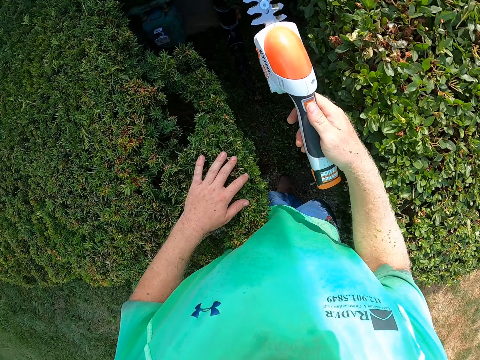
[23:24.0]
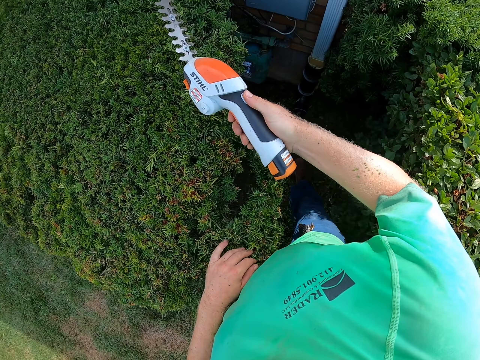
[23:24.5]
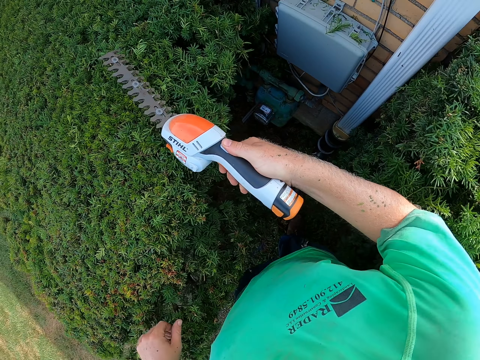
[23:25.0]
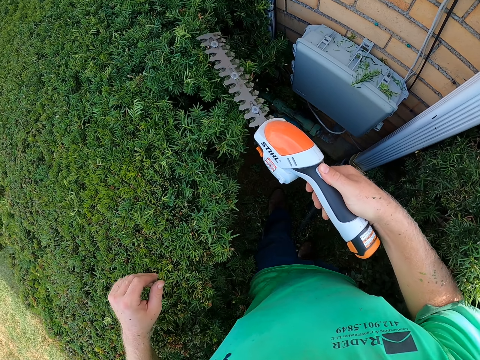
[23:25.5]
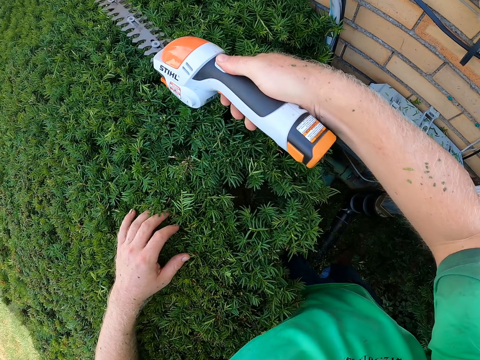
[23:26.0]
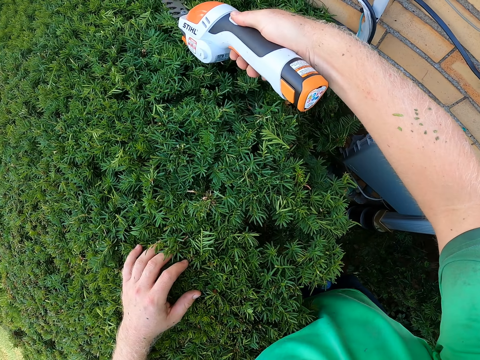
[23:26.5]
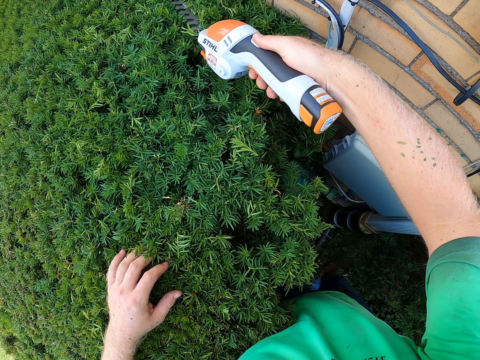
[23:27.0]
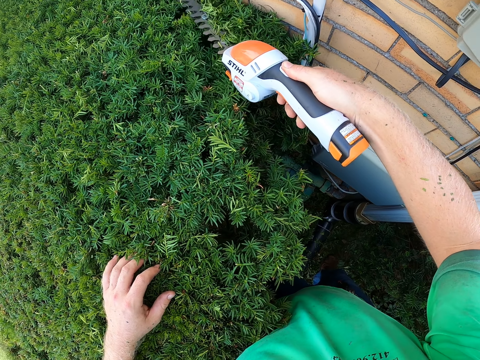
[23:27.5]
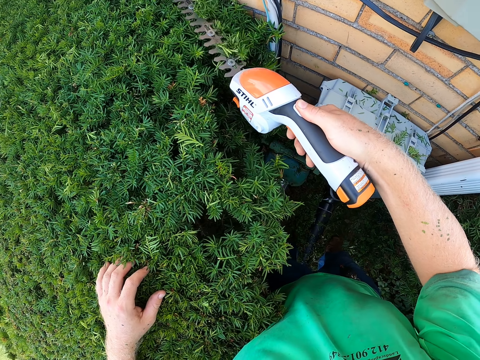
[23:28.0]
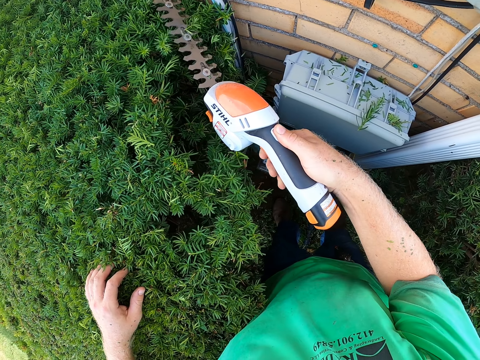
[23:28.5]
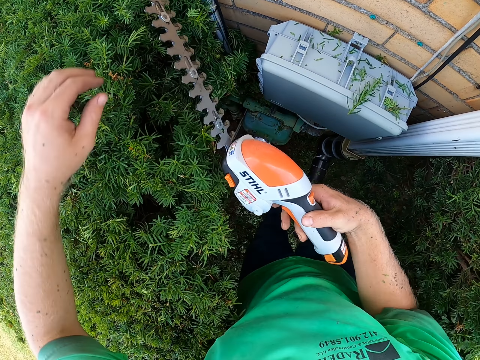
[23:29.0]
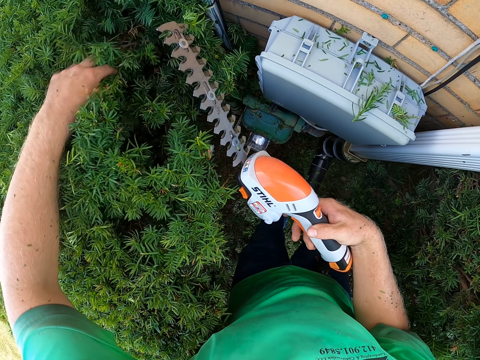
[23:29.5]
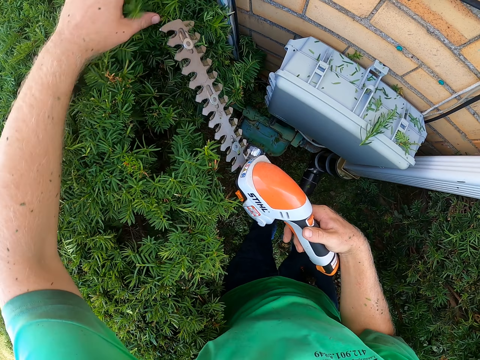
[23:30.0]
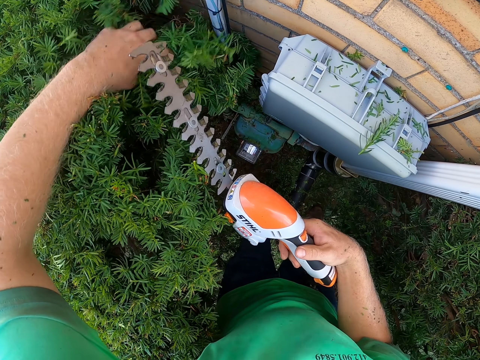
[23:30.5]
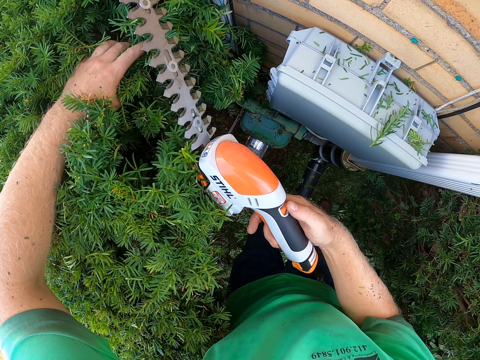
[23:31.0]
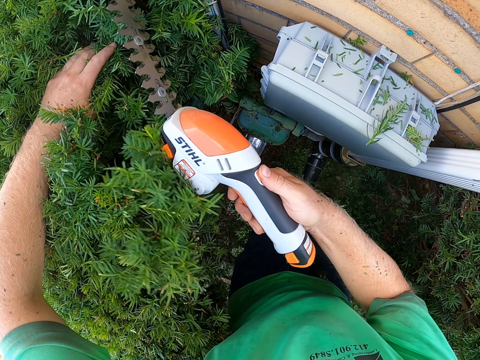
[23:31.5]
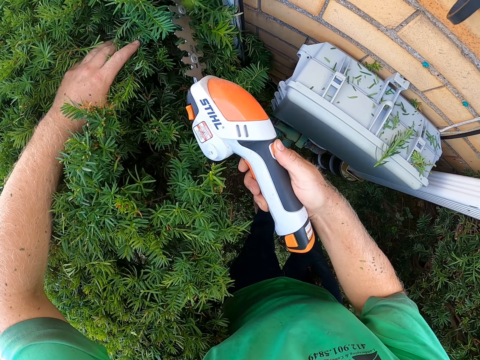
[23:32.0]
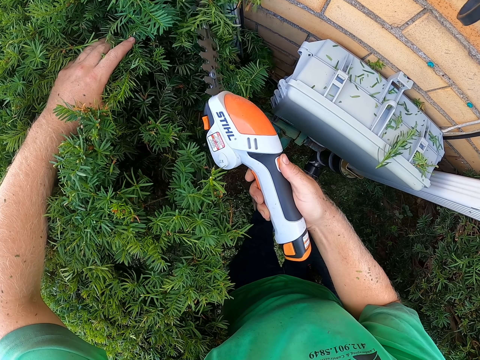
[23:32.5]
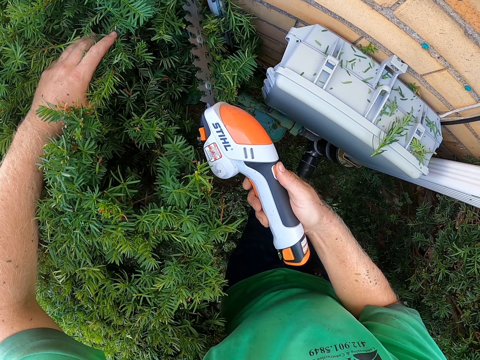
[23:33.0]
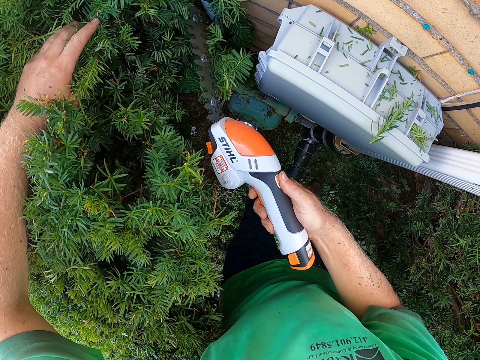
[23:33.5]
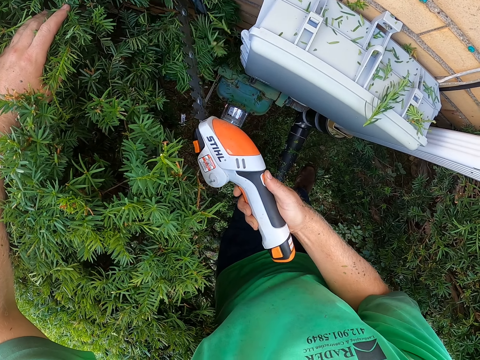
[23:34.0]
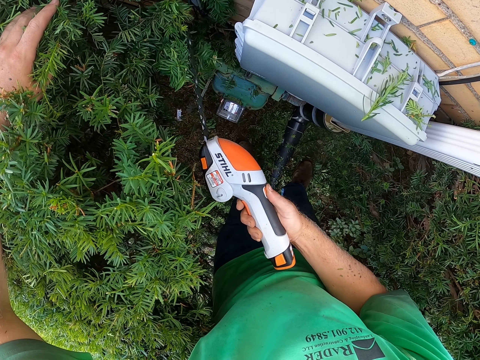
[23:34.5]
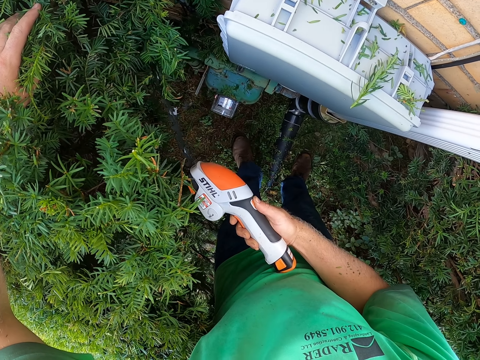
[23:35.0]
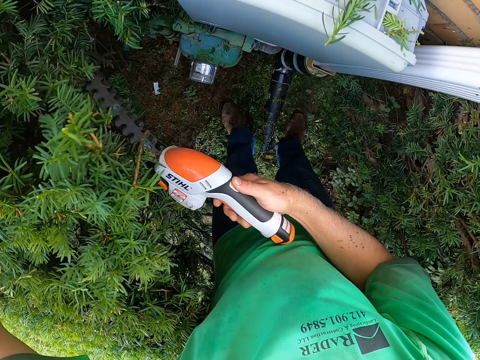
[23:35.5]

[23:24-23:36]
The camera wearer places his left hand on the shrubs. He lifts the grass shear. He trims the shrubs with the hedge trimmer in his right hand. He shifts the shrubs with his left hand. He lifts the grass shear. He trims the shrubs with the hedge trimmer in his right hand.

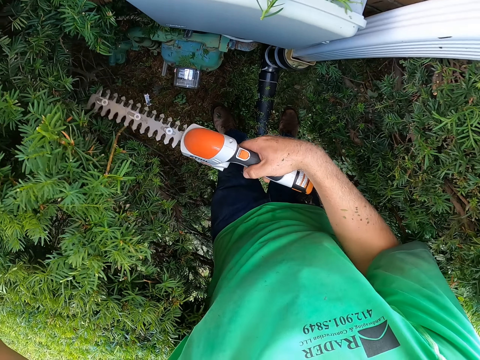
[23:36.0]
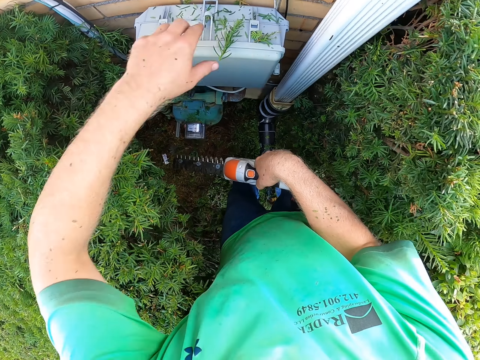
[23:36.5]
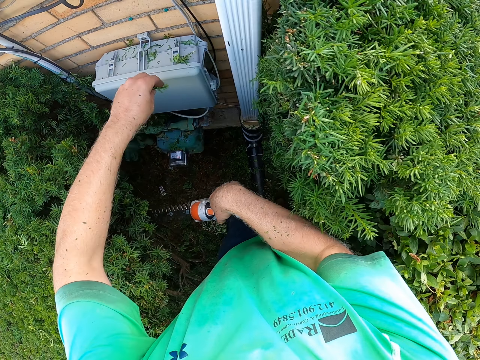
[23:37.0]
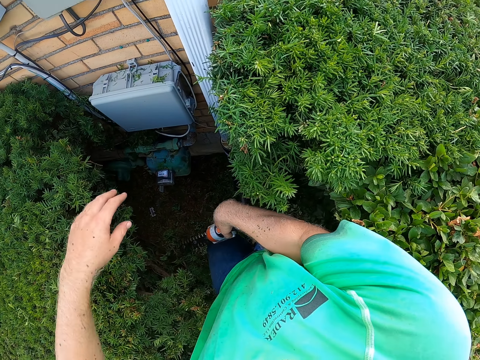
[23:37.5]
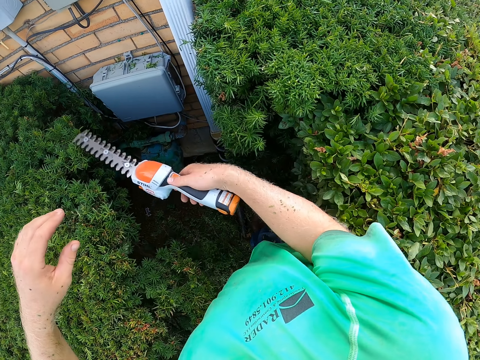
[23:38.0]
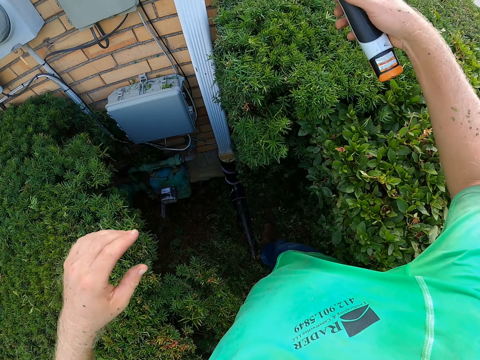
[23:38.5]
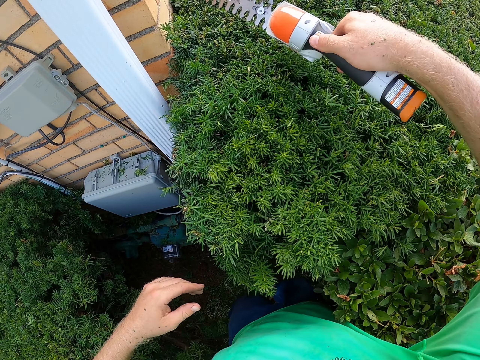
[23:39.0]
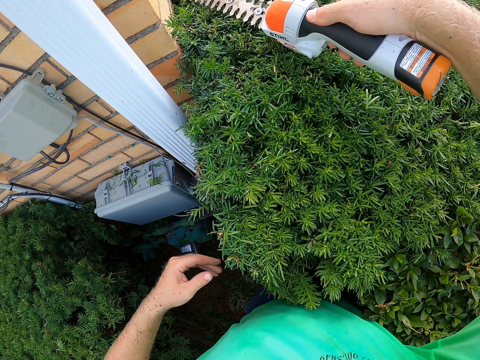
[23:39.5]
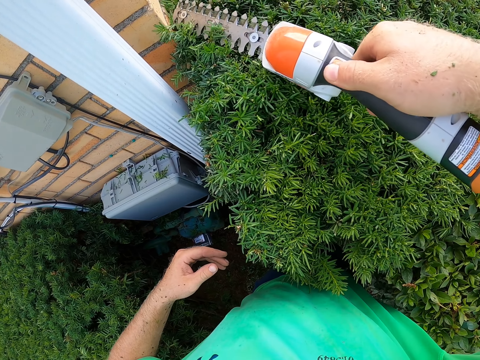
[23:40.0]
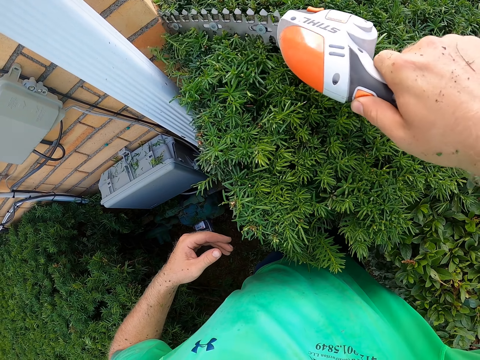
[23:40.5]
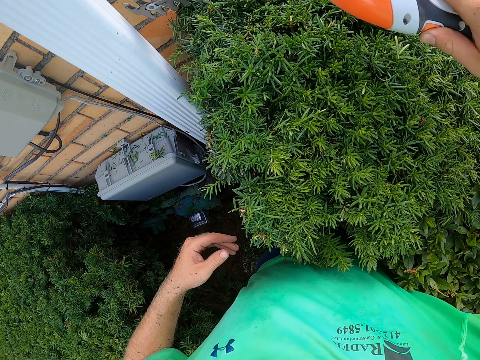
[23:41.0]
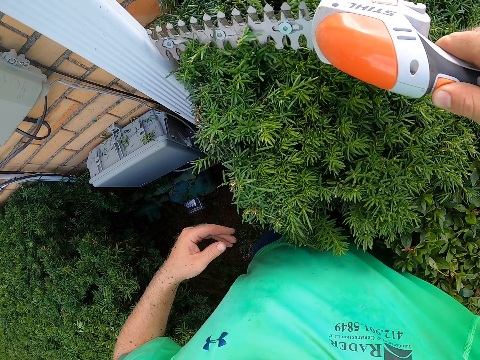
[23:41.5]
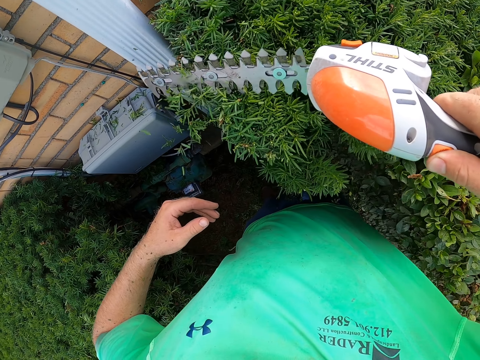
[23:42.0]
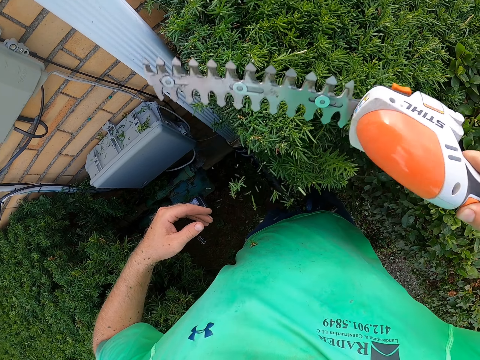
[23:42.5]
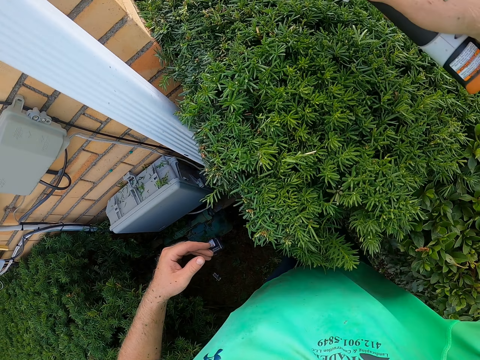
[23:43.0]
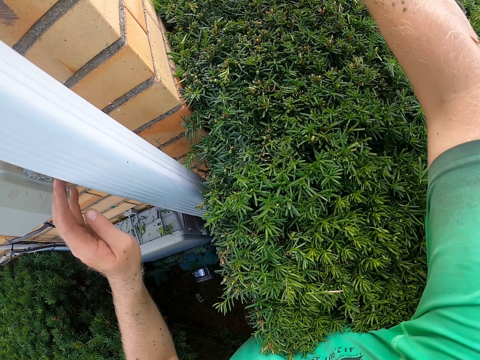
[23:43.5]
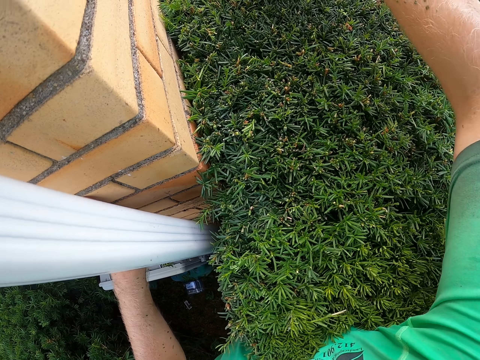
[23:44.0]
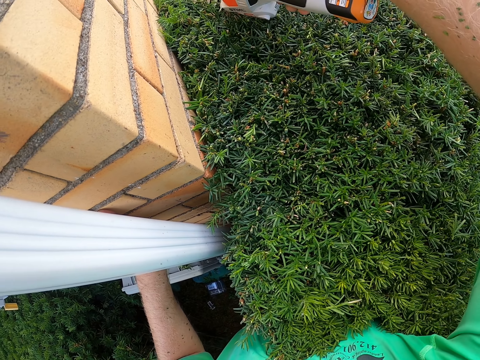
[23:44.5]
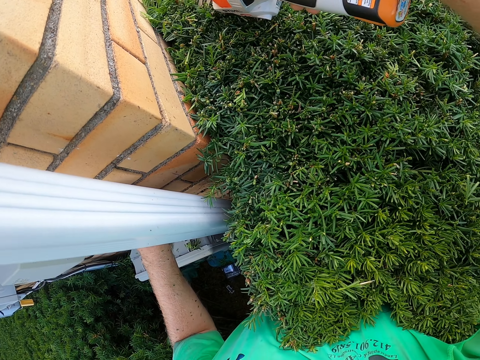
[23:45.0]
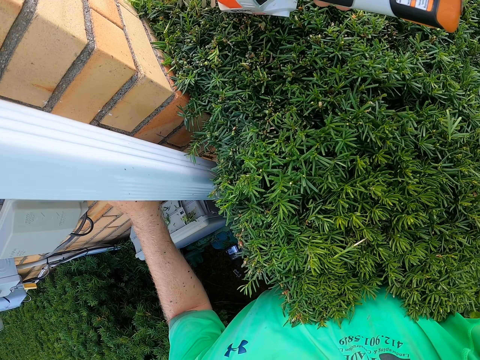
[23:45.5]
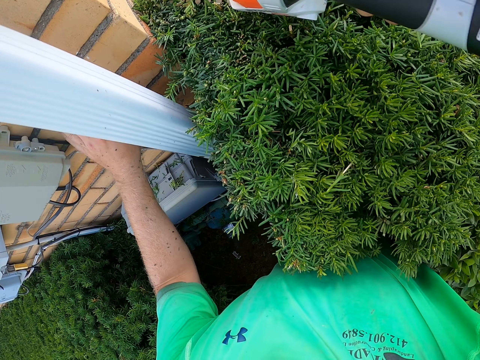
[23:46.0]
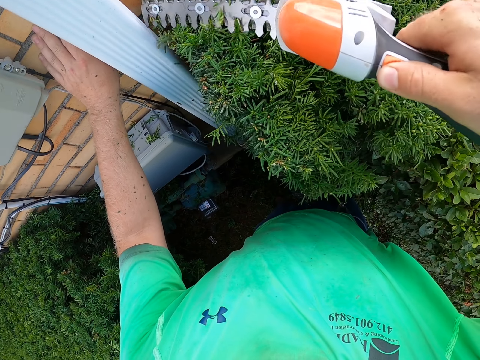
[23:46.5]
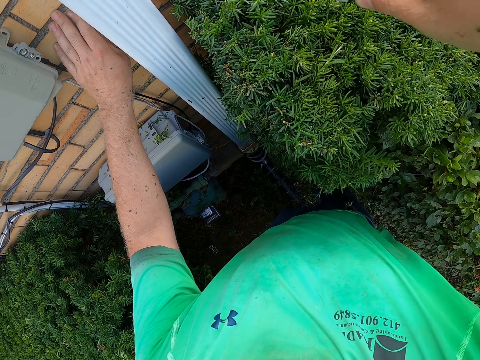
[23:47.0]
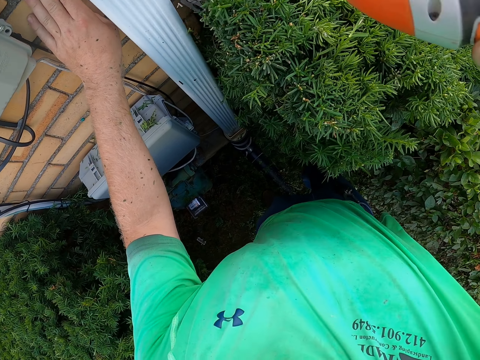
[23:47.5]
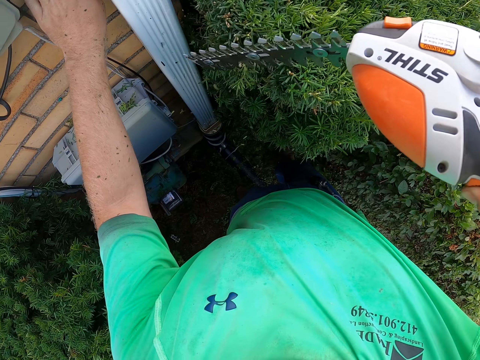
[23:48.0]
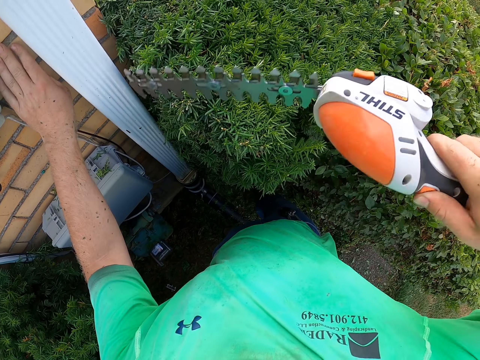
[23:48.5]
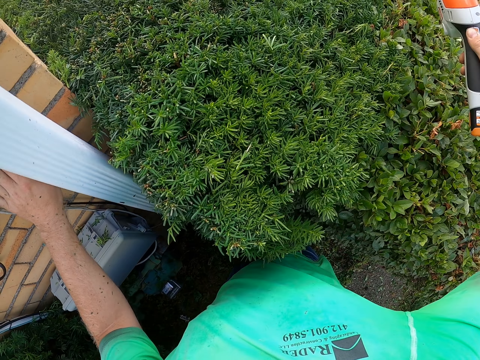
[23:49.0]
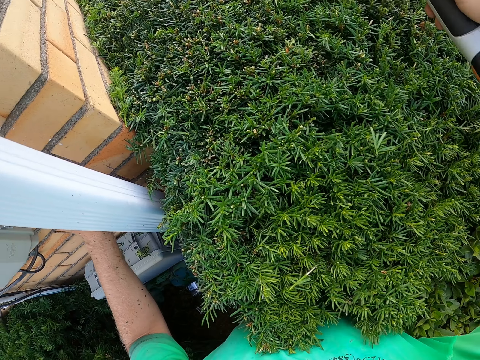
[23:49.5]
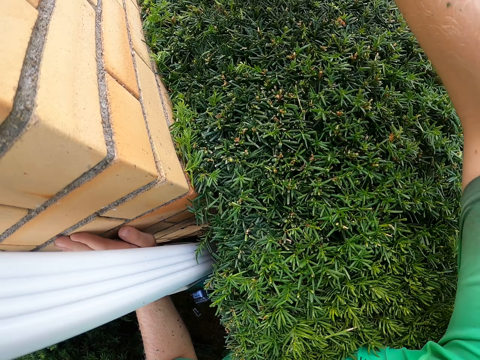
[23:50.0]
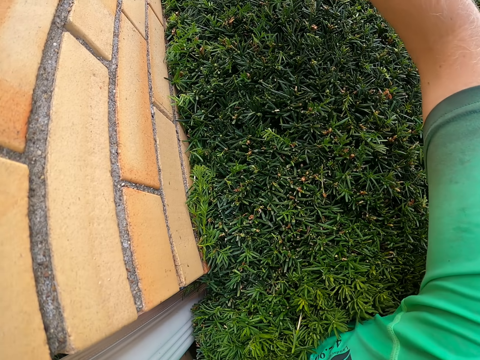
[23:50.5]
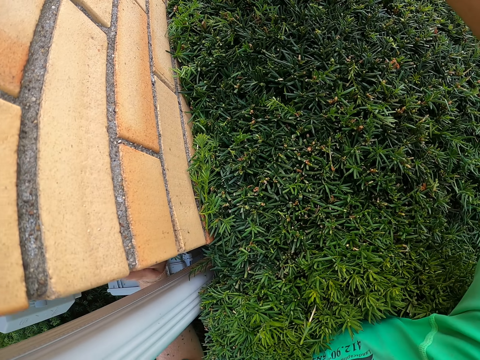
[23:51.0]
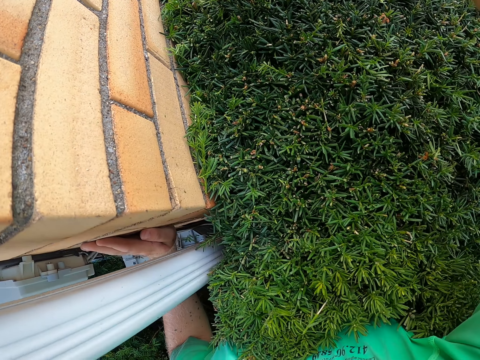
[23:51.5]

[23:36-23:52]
The camera wearer holds the shear. He throws the shrubs on an electrical box on the floor with his left hand. He removes the grass. He lifts the grass shear. He trims the shrubs with the hedge trimmer in his right hand. He lifts the grass shear. He holds a wall with his left hand. He trims the grass.
